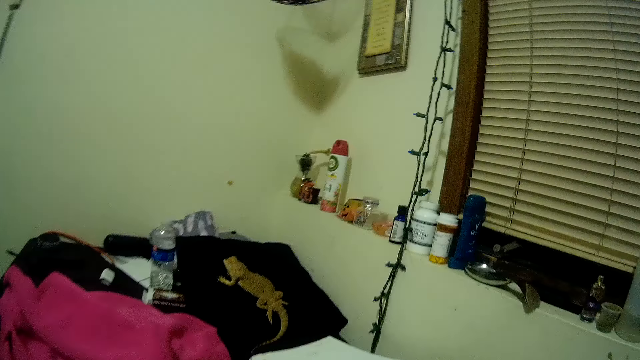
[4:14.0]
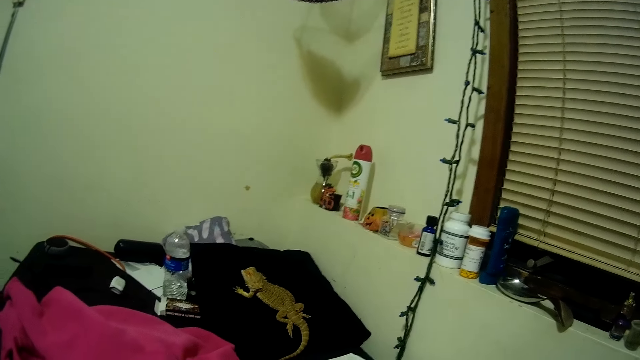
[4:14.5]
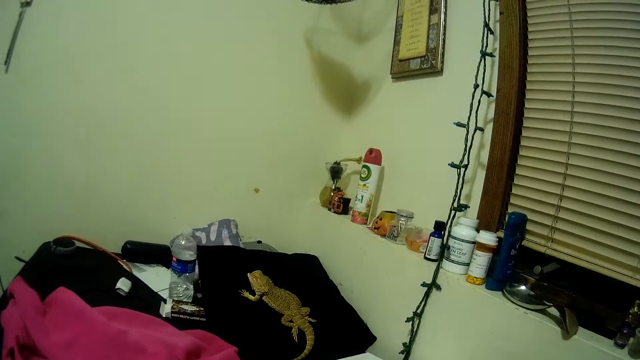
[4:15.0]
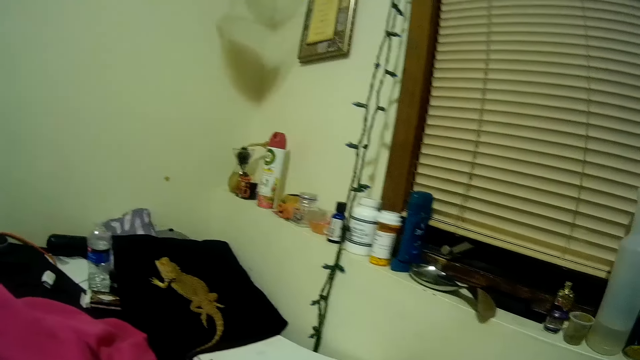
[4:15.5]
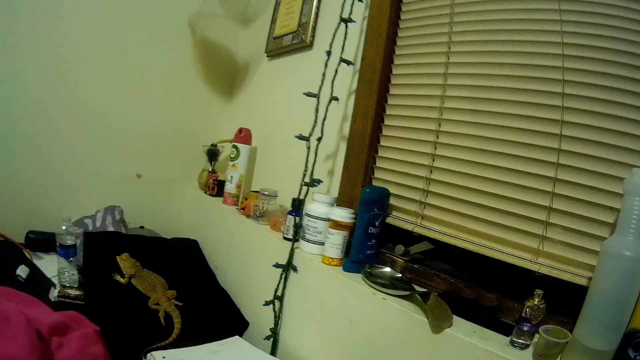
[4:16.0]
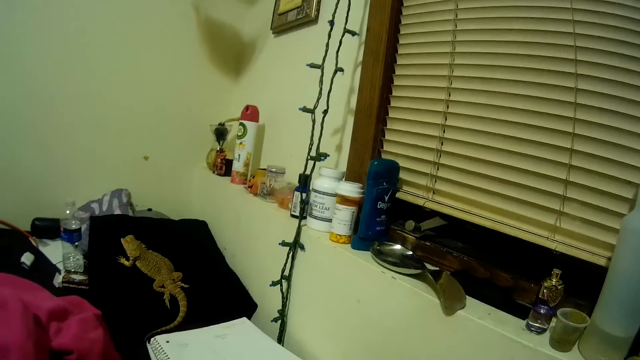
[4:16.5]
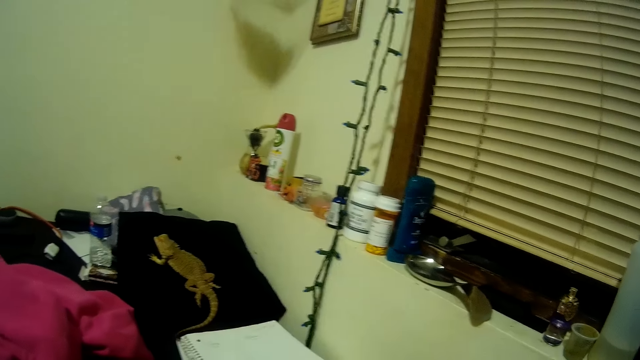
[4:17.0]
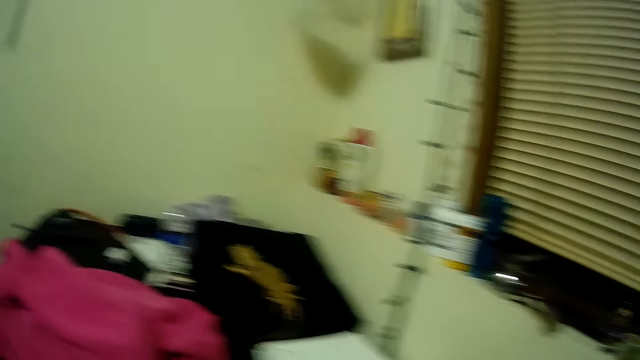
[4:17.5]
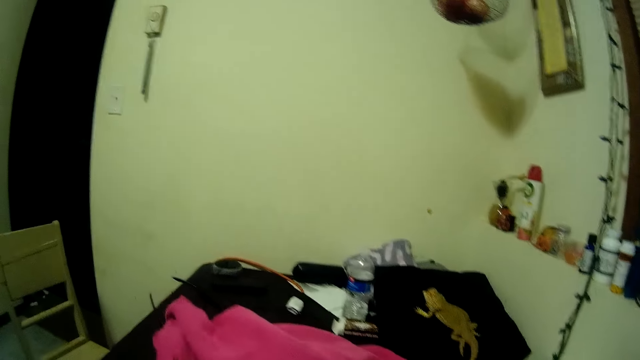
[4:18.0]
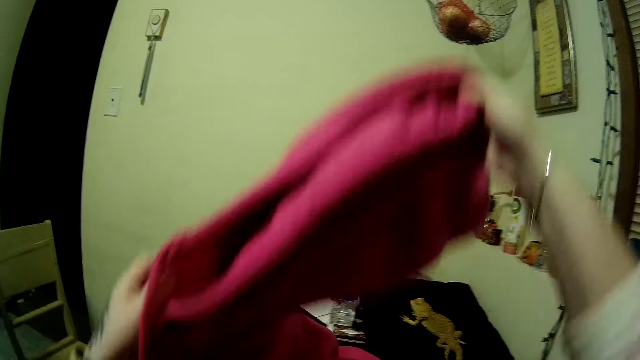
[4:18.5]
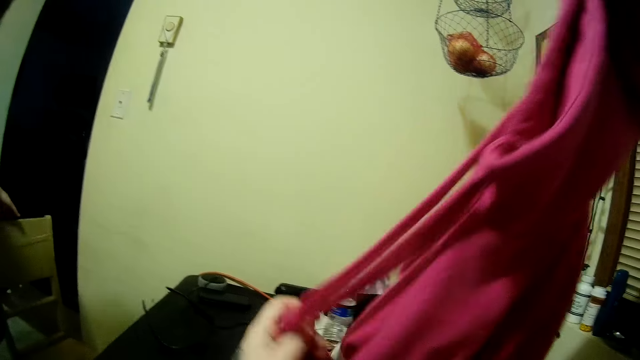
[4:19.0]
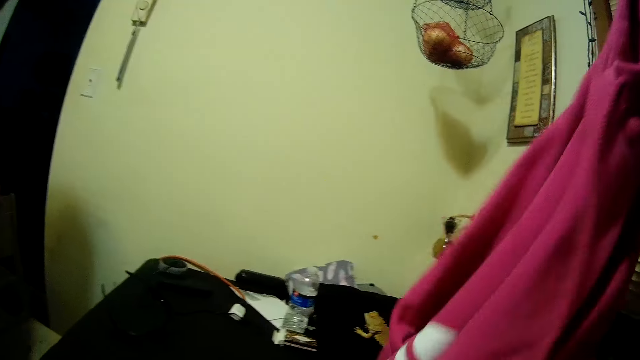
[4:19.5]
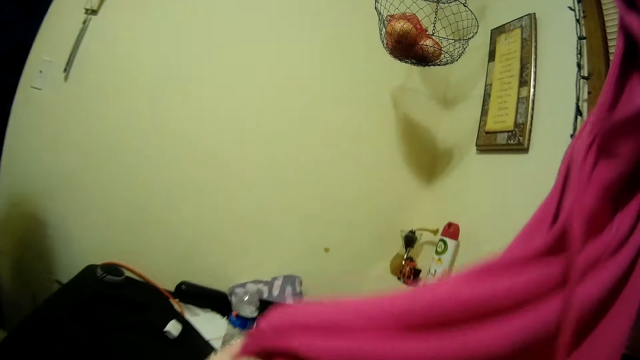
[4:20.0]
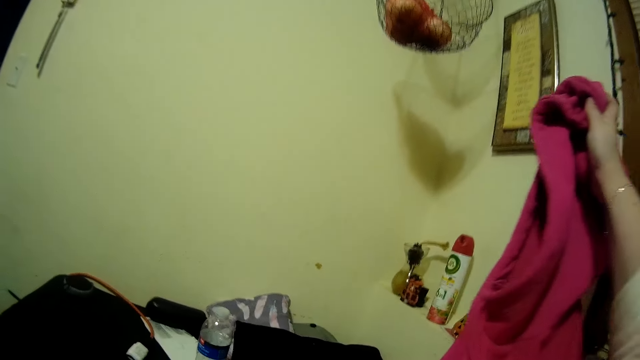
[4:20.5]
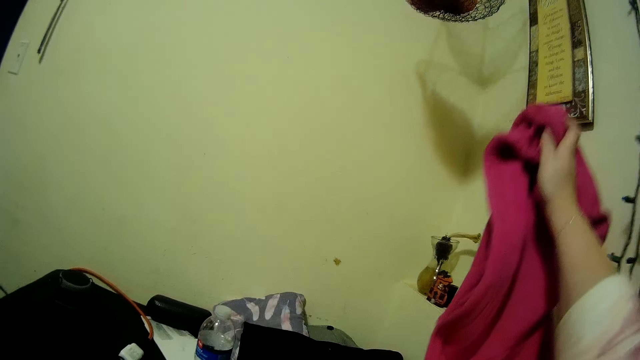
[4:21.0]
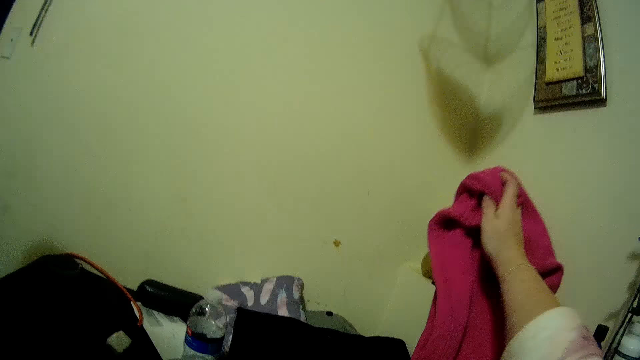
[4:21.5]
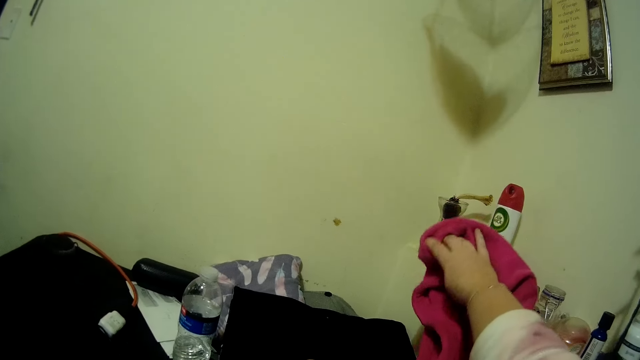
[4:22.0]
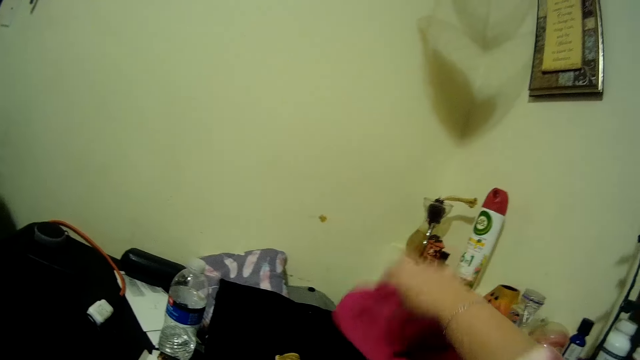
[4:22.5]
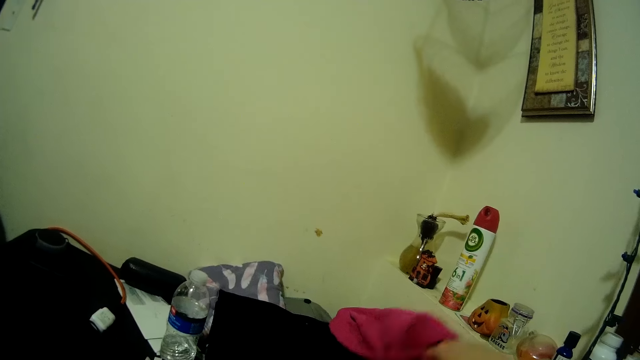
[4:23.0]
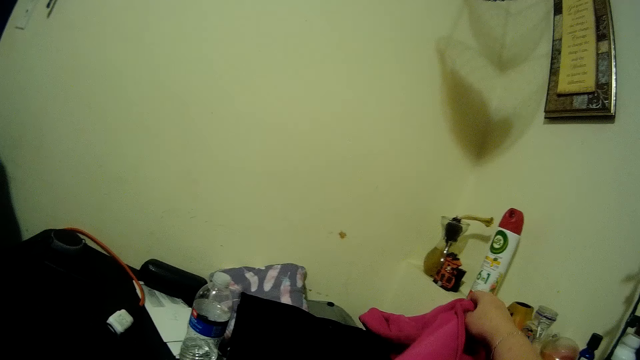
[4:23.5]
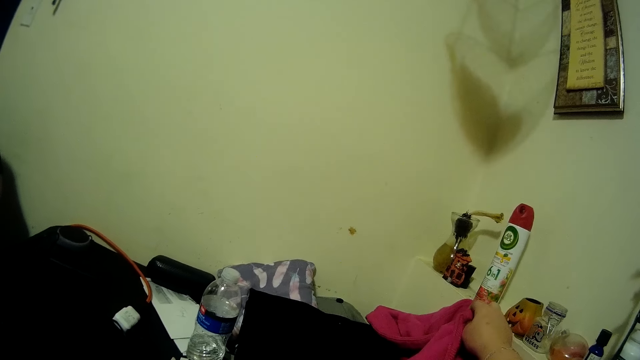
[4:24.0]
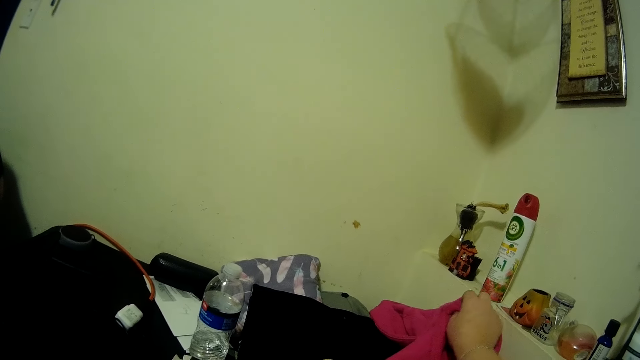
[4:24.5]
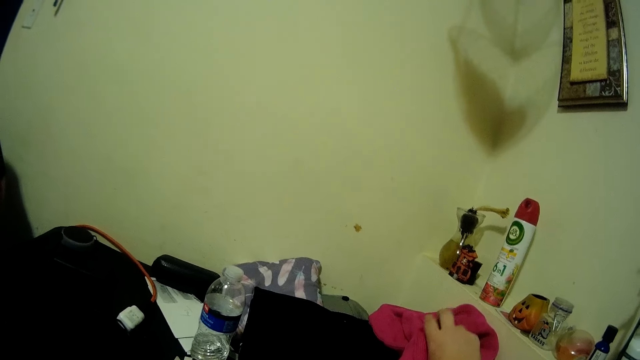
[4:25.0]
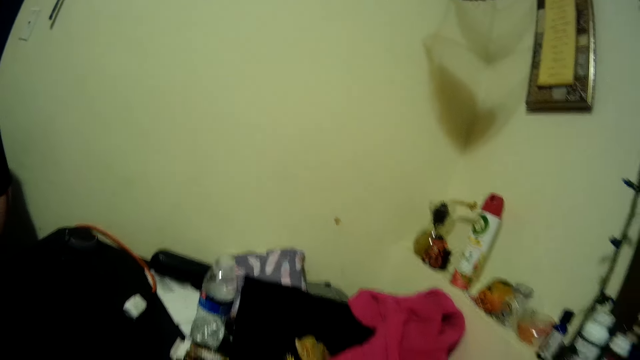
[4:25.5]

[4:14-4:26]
The camera wearer looks around the room. They pick up the cloth from the table with their two hands. They place the cloth on the table with their right hand.

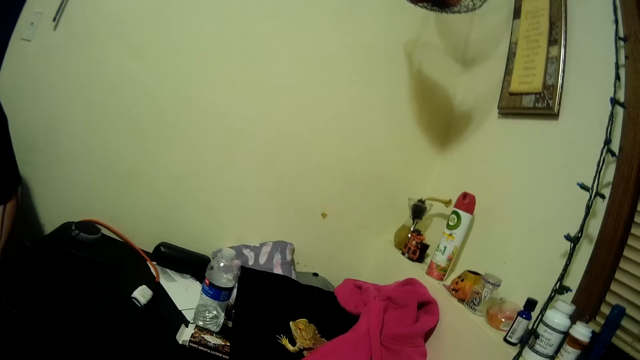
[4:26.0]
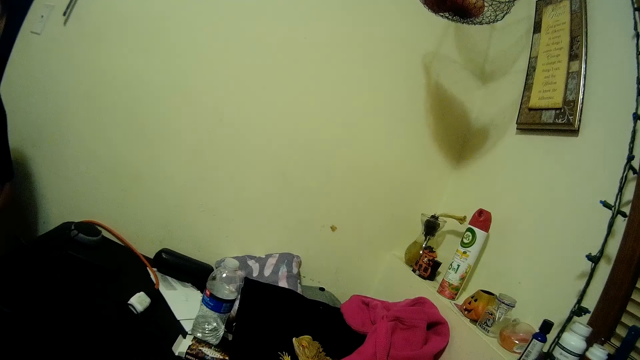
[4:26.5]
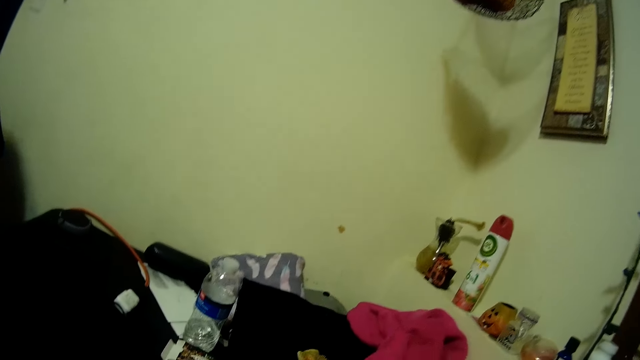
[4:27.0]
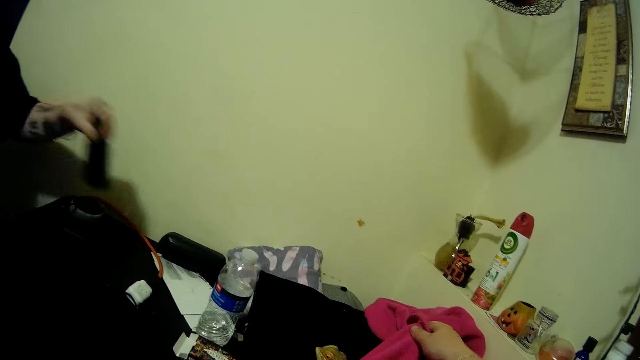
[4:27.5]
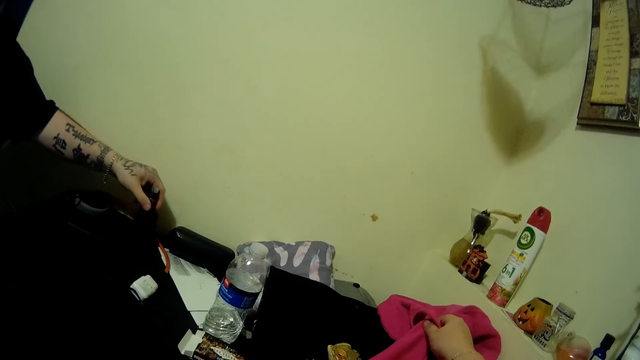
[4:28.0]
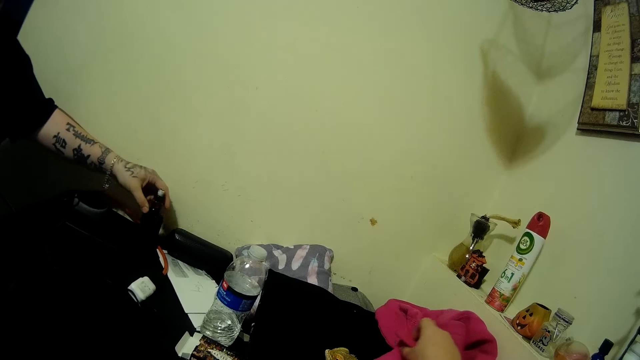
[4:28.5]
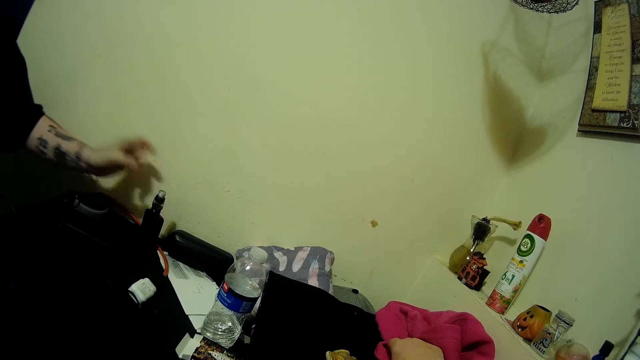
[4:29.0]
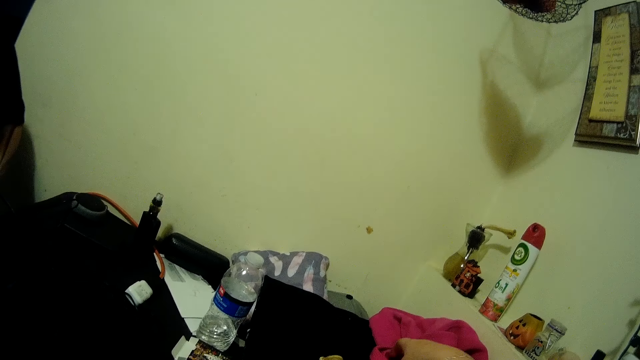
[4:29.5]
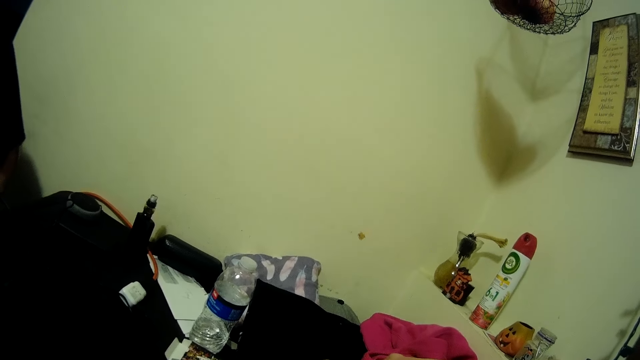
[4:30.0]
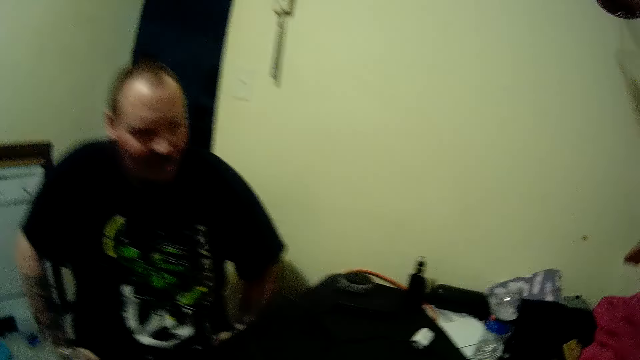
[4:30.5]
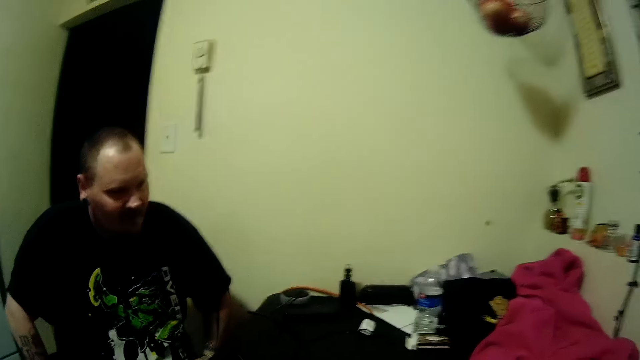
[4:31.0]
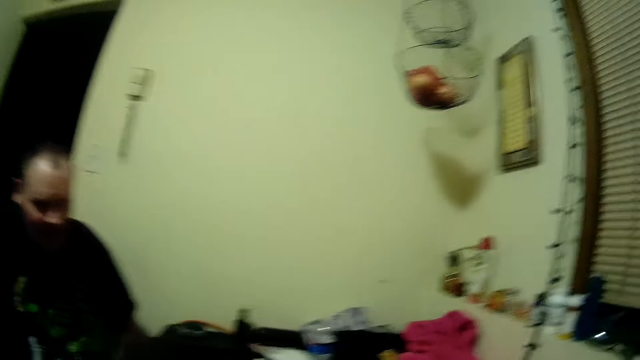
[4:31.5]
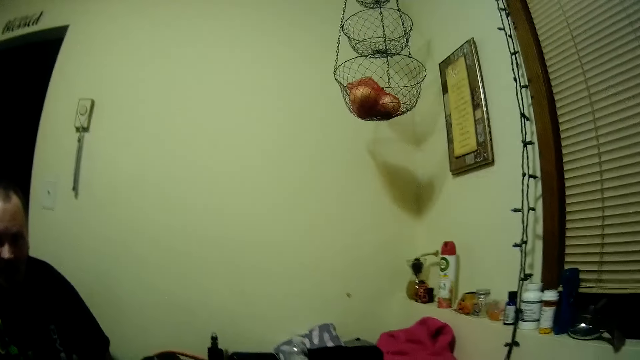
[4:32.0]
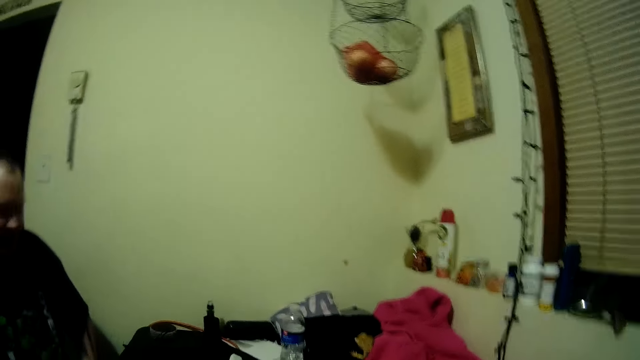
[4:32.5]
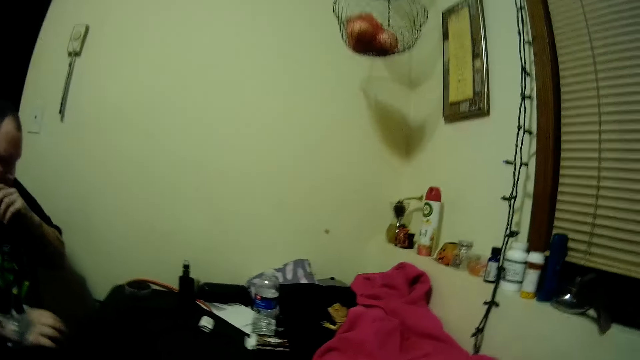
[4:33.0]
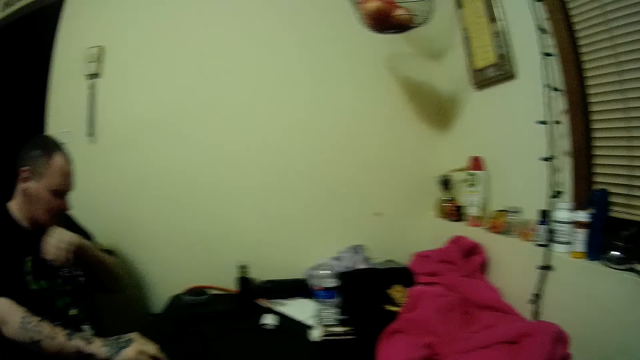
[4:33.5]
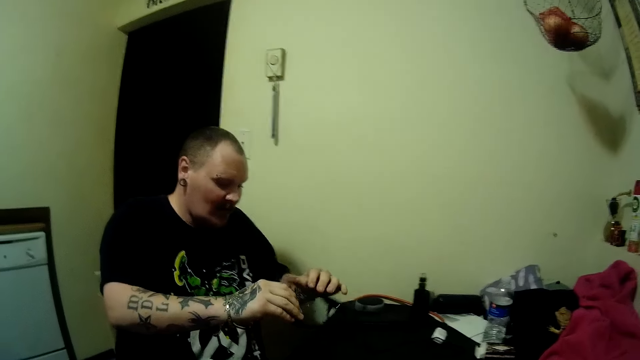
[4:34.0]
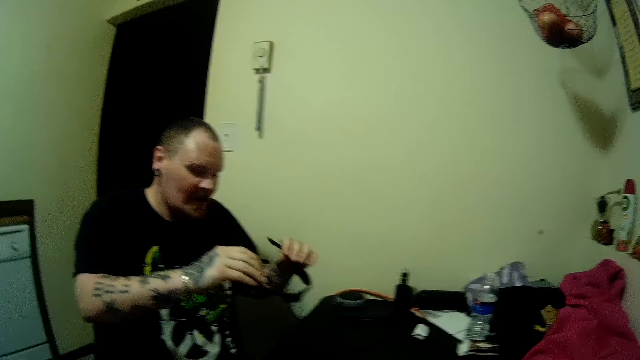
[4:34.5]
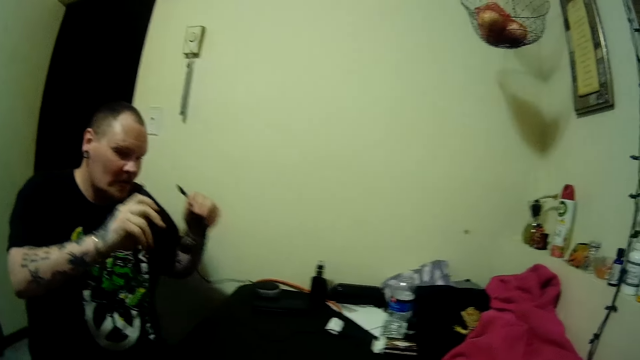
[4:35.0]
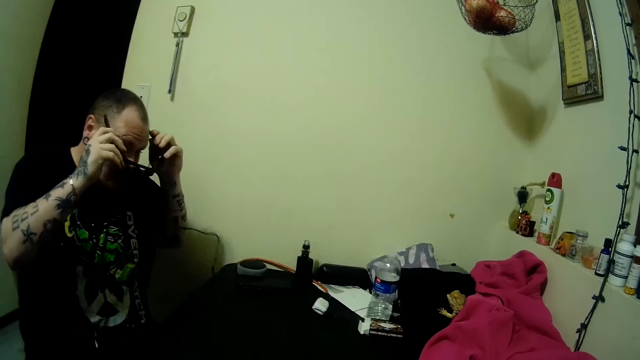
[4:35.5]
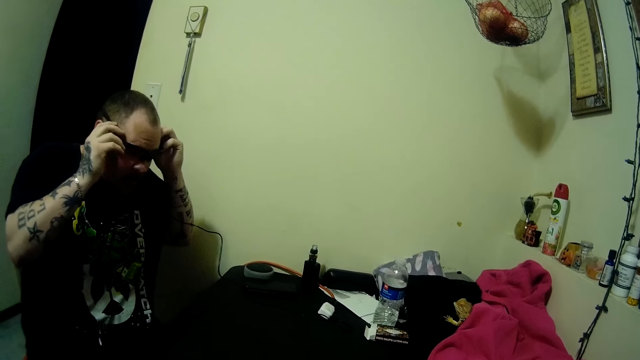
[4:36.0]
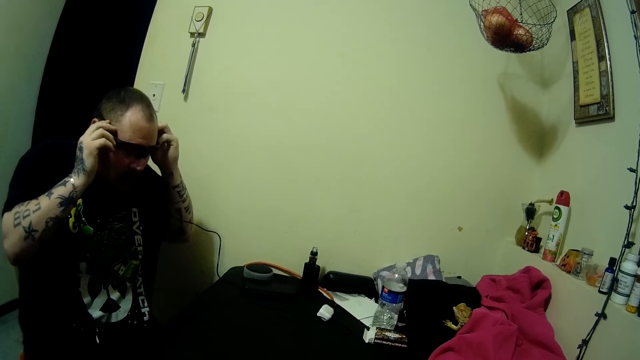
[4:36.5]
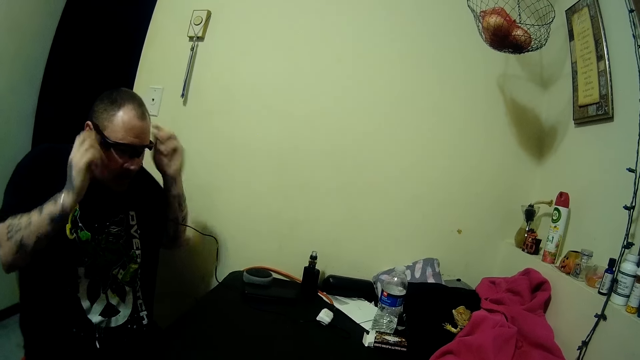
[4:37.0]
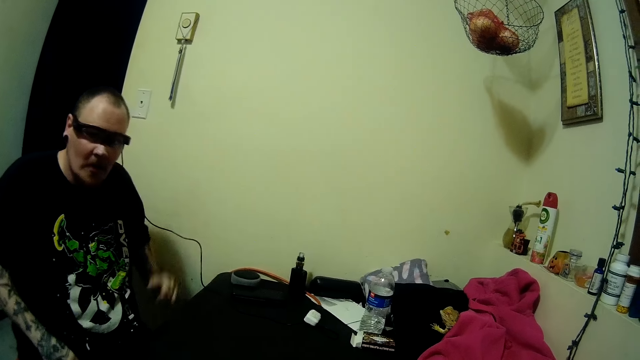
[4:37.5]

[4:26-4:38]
The man drops a bottle on the table with his left hand. The man interacts with the camera wearer. The man pulls his hand off the bottle. The man wipes his mouth with his hand. The man picks up the camera or glasses from the table with his right hand. The man holds the camera with his two hands. The man wears the camera with his two hands. The man pulls his hand off the glasses.
